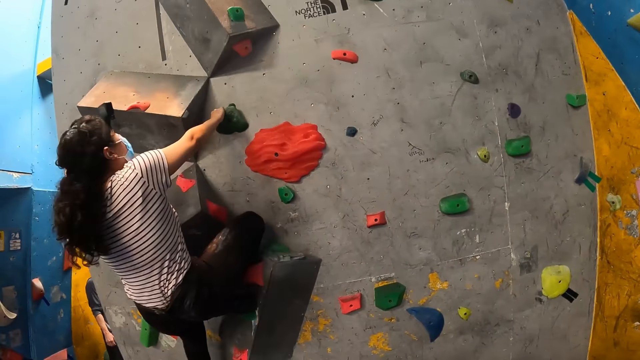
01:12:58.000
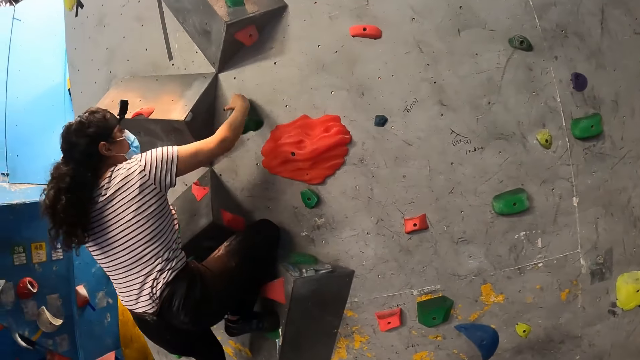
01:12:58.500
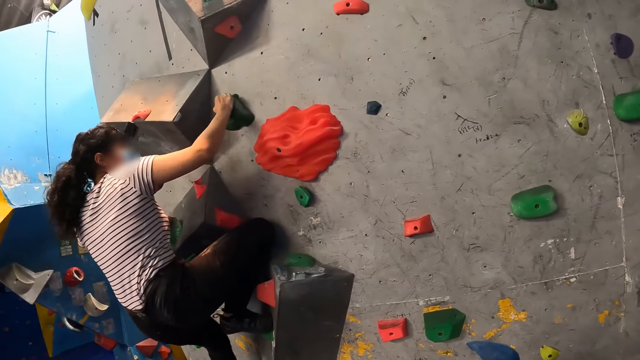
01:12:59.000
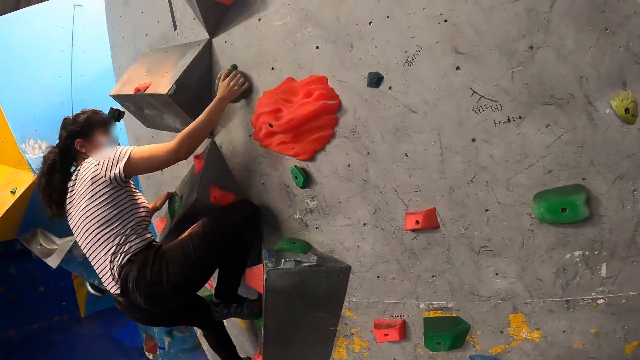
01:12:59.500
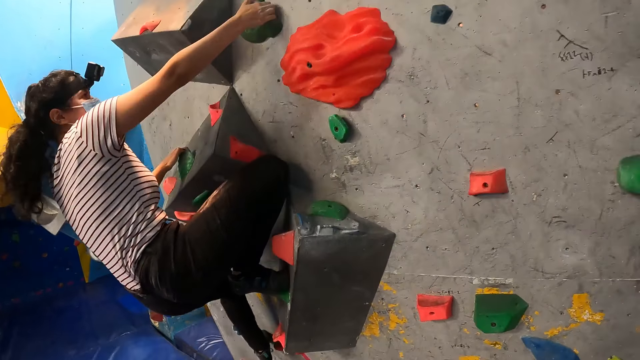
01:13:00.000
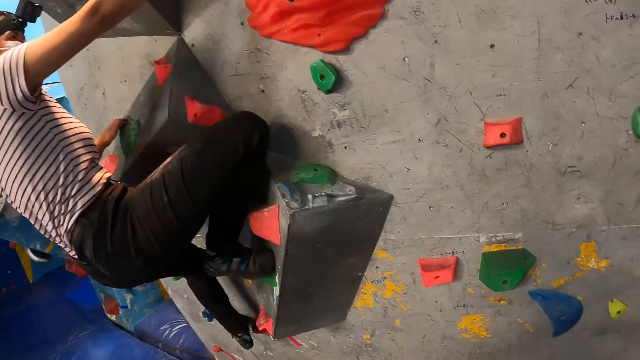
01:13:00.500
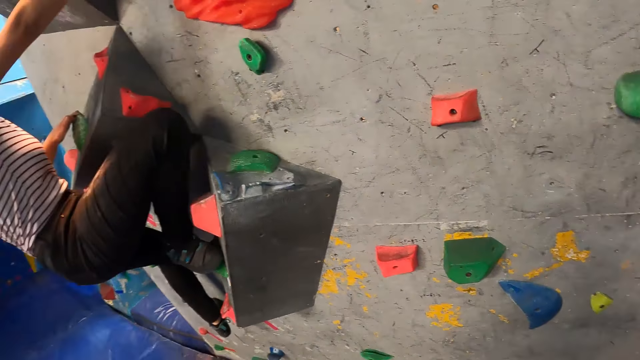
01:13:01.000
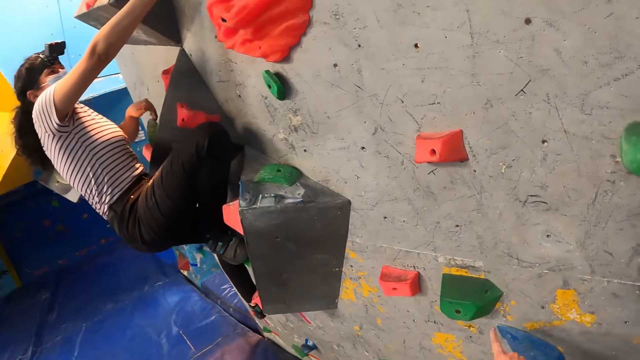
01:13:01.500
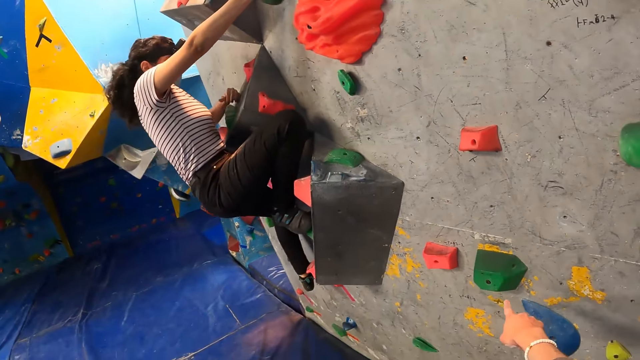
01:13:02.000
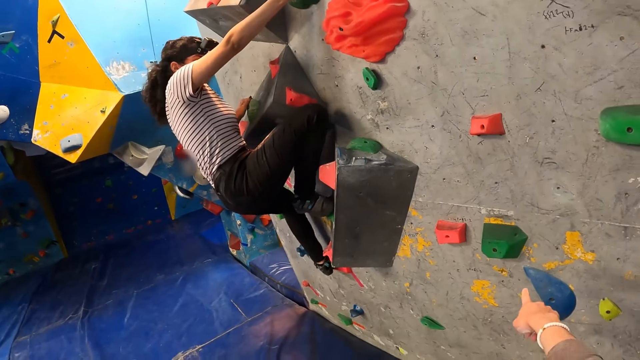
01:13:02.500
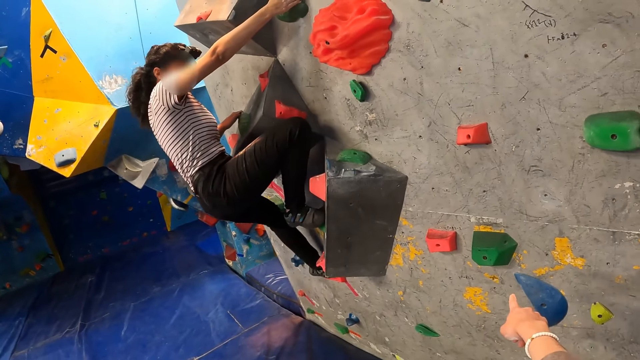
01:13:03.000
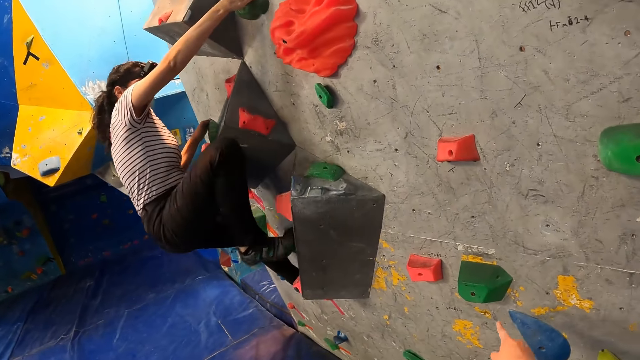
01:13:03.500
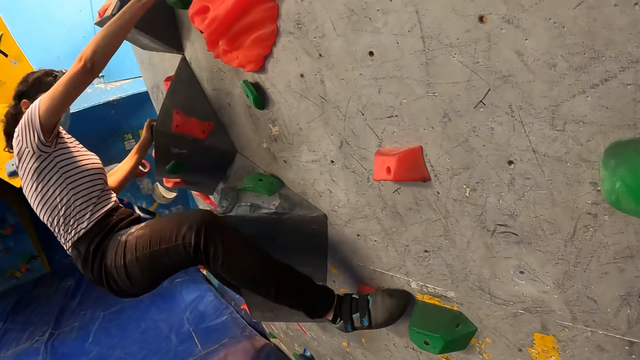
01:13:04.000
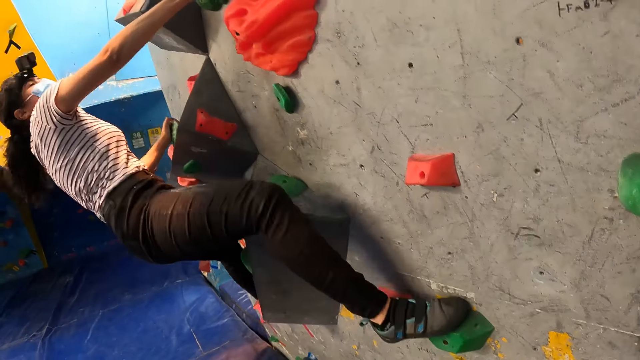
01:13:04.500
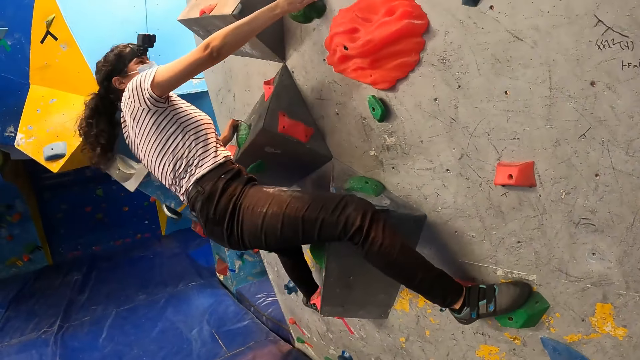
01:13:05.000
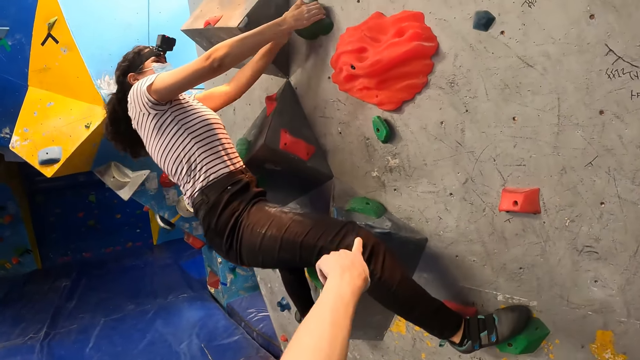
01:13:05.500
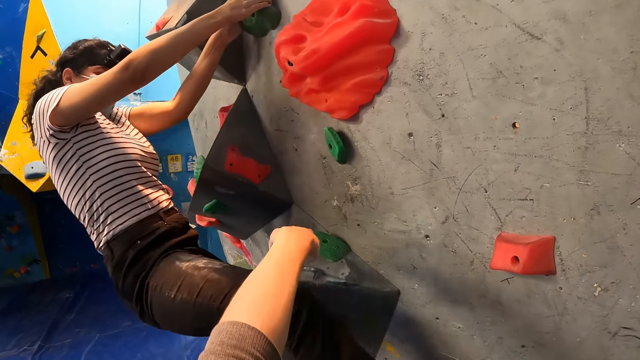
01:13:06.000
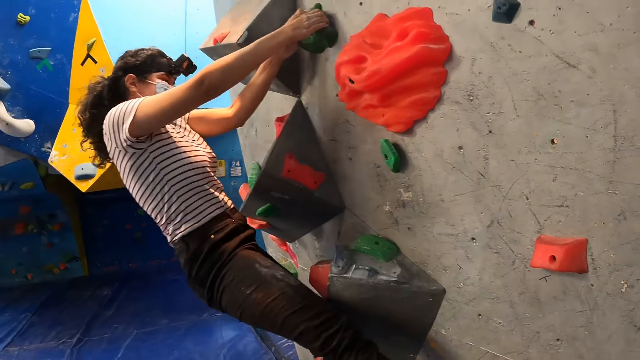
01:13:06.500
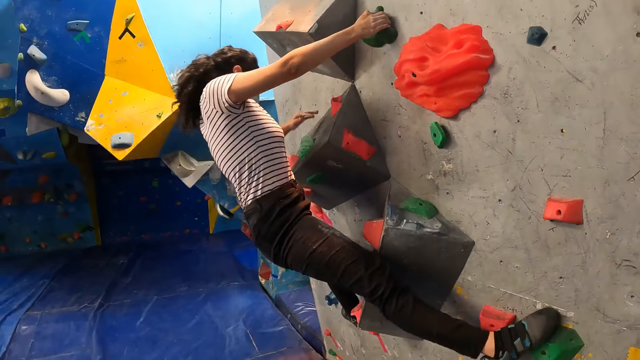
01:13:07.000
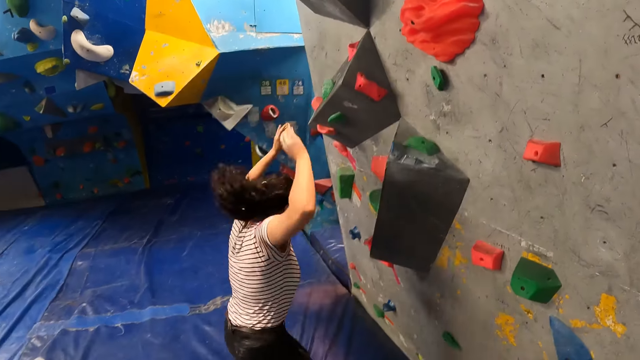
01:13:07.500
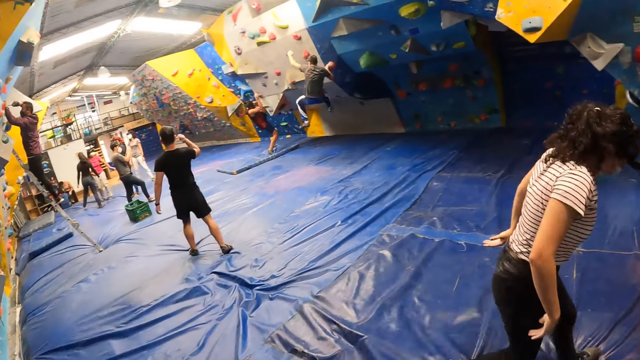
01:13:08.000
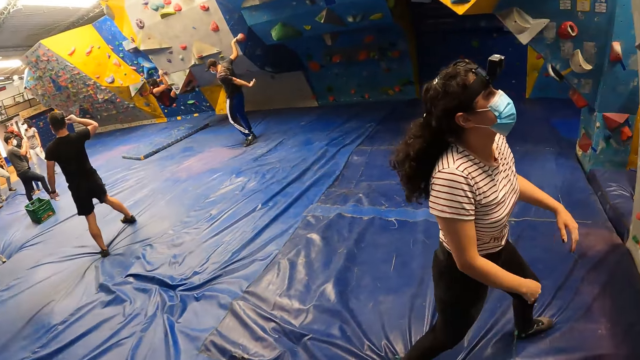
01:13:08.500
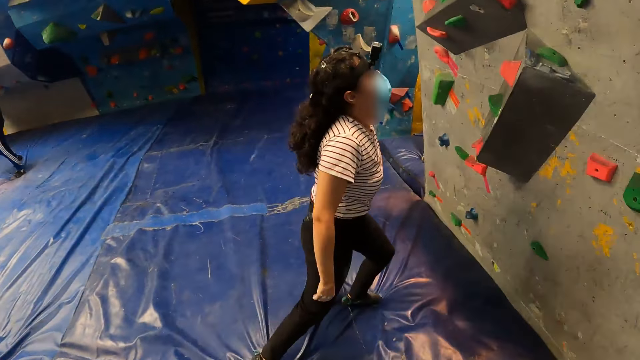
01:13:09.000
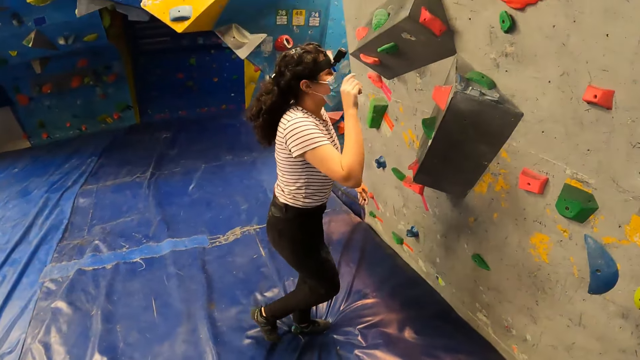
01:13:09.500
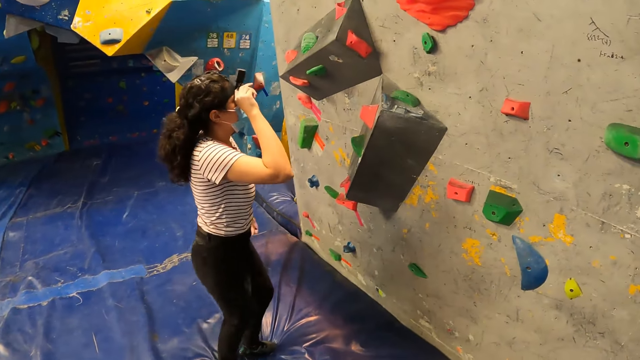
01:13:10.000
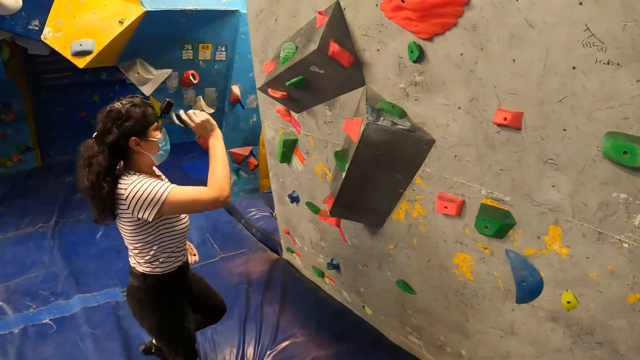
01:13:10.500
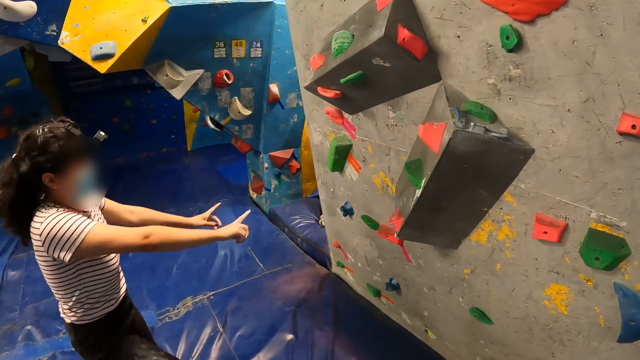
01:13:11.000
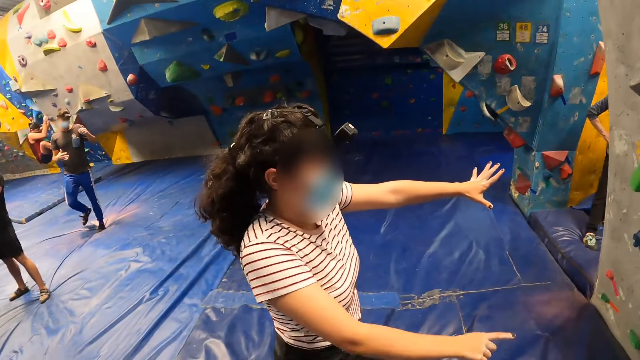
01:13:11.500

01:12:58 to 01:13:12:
The camera wearer gestures to a woman. The woman jumps down from the rock wall.

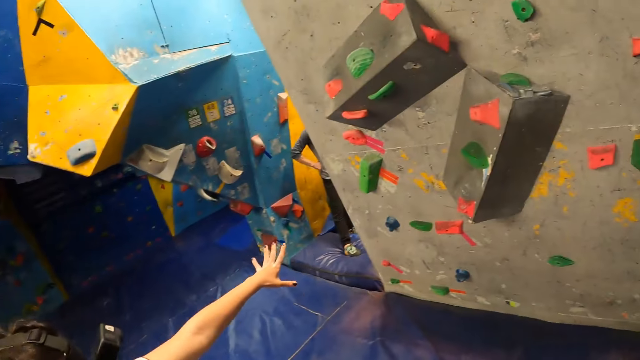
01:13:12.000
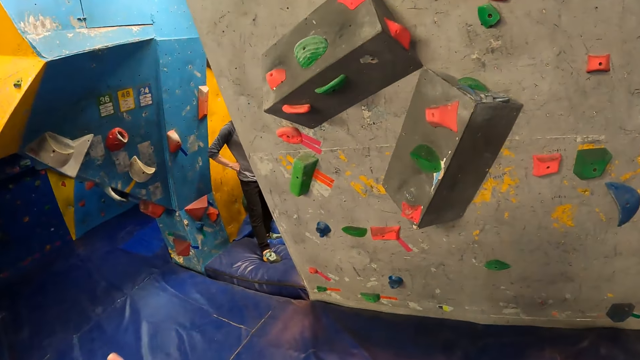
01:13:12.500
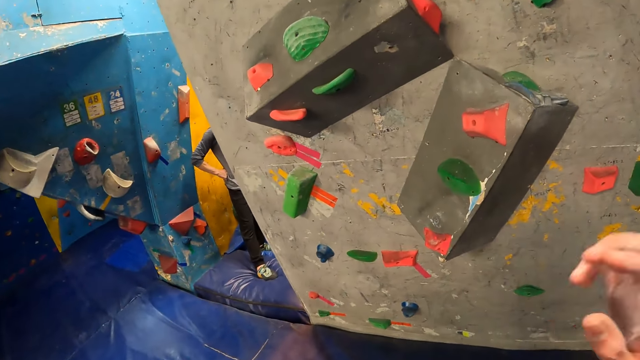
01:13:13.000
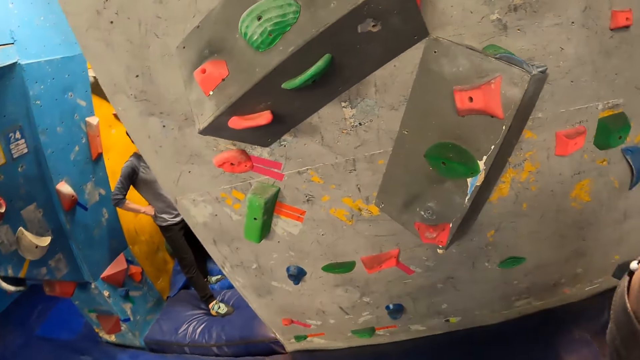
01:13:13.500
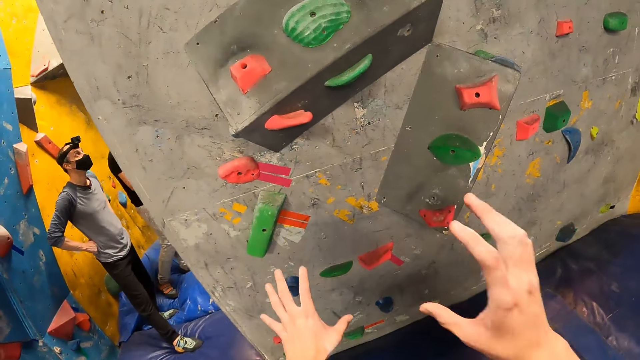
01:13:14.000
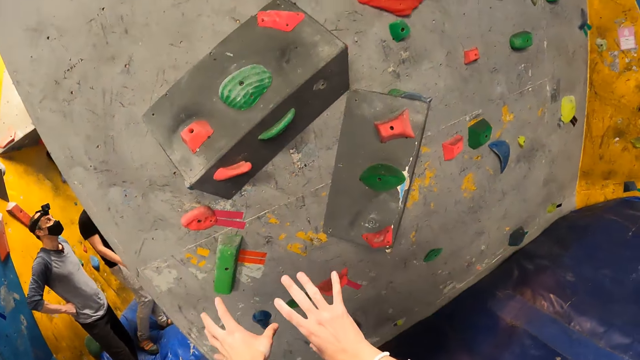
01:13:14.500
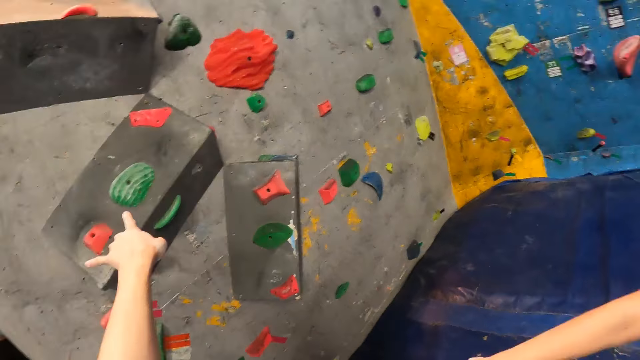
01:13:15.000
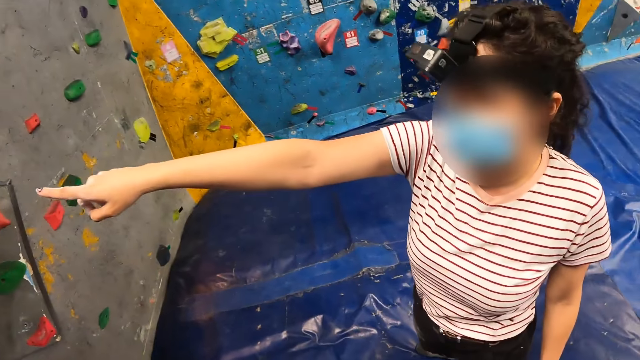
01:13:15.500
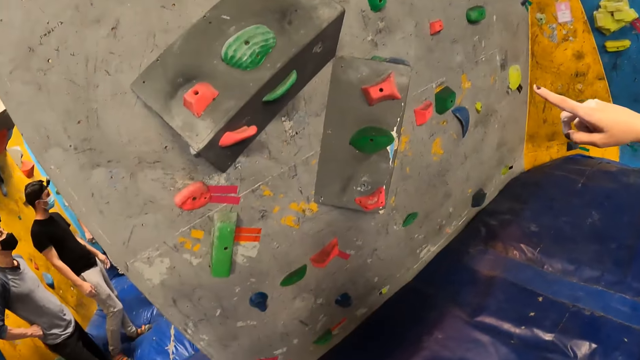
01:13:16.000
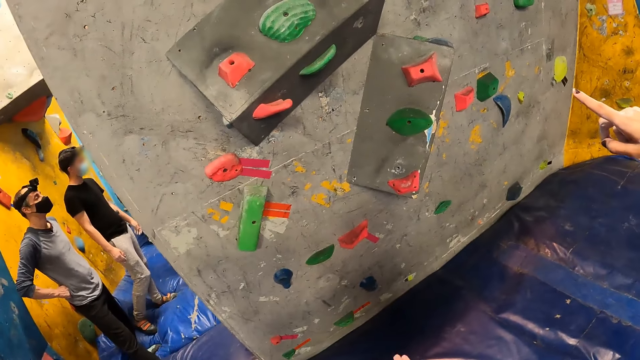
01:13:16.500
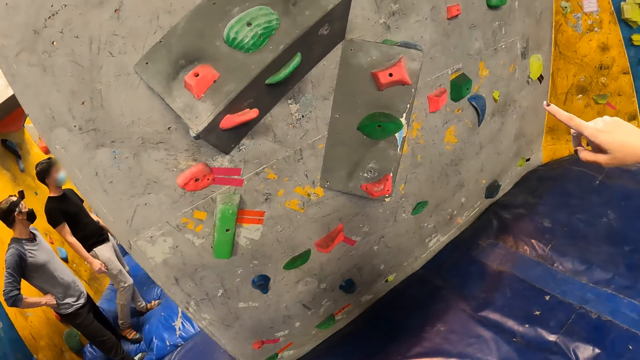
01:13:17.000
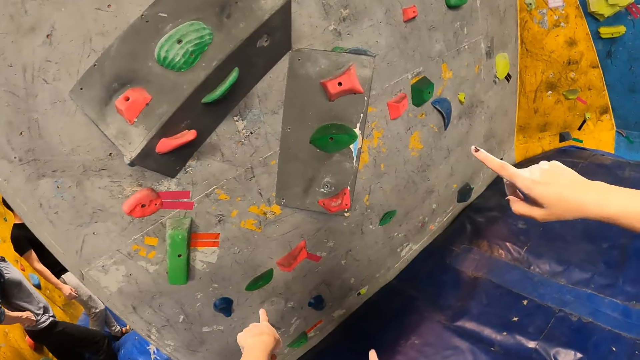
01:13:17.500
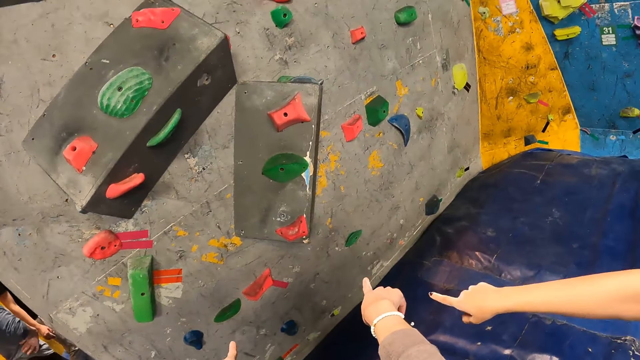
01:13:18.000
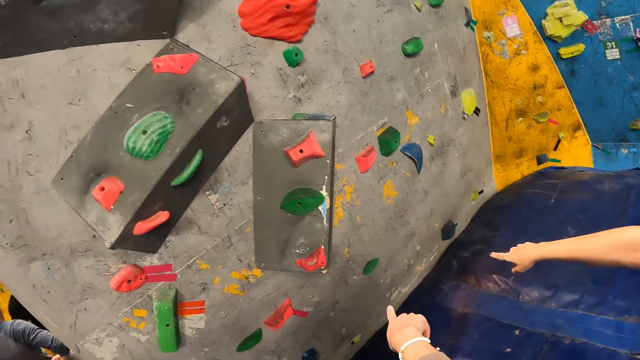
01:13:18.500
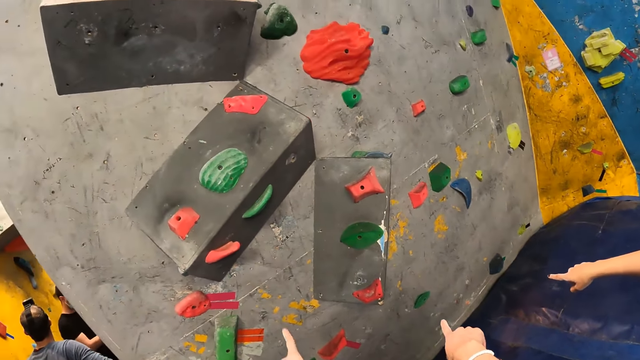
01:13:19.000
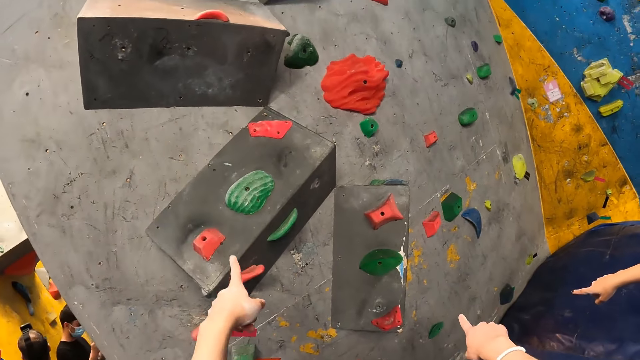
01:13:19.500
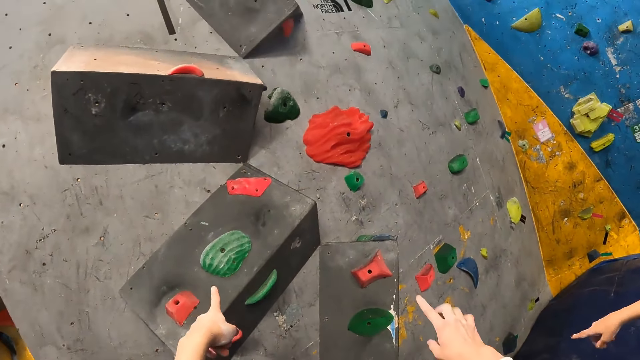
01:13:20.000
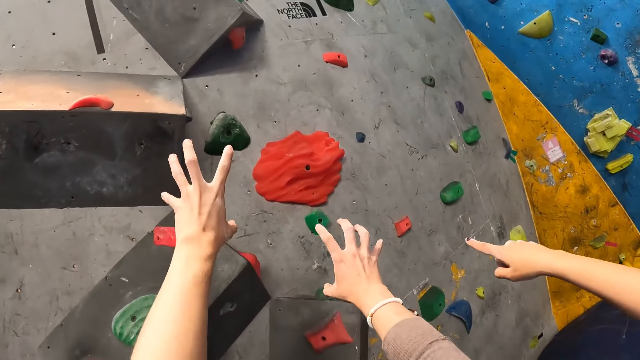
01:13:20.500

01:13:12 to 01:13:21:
The camera wearer gesticulates with both hands. A woman gestures to another woman.
